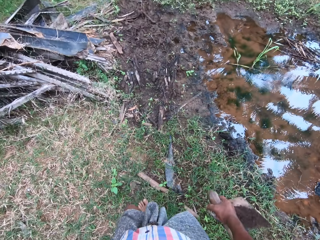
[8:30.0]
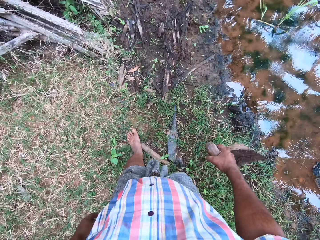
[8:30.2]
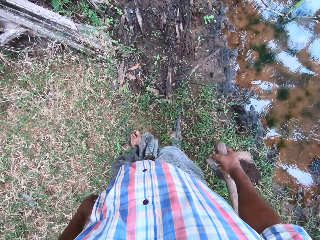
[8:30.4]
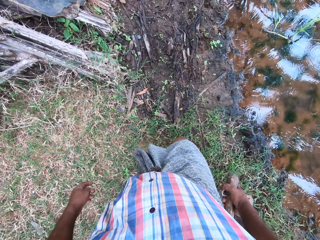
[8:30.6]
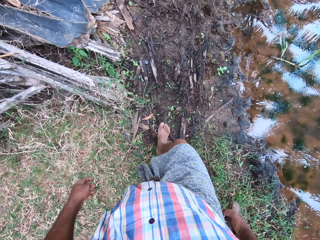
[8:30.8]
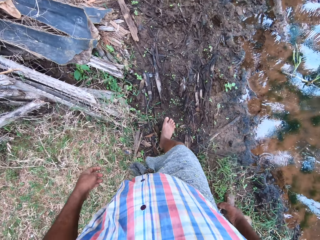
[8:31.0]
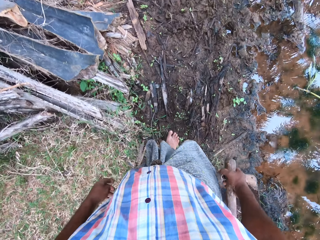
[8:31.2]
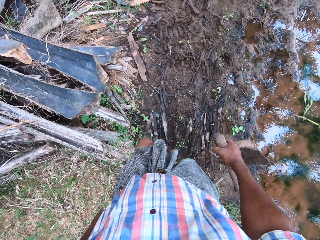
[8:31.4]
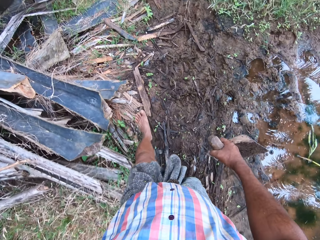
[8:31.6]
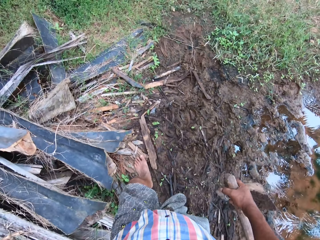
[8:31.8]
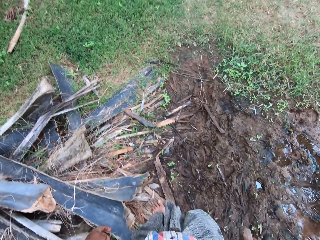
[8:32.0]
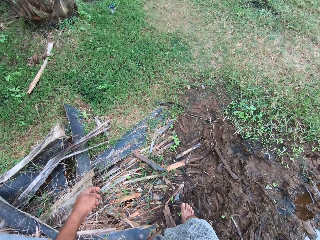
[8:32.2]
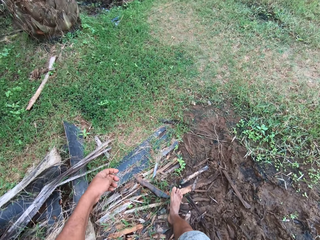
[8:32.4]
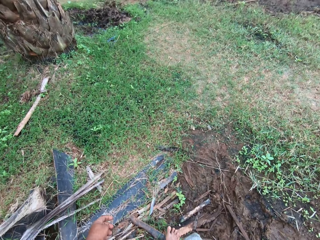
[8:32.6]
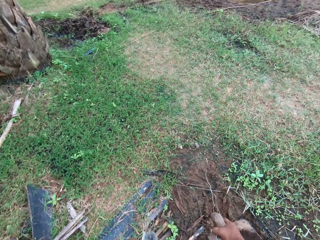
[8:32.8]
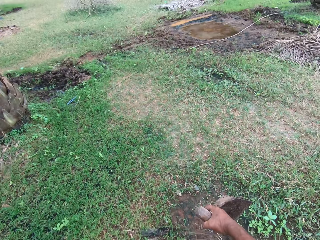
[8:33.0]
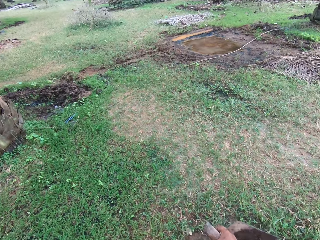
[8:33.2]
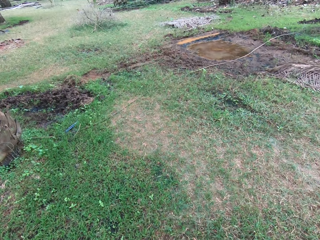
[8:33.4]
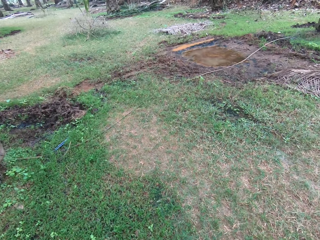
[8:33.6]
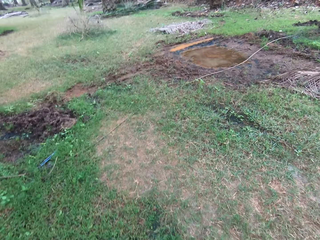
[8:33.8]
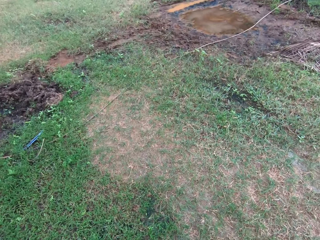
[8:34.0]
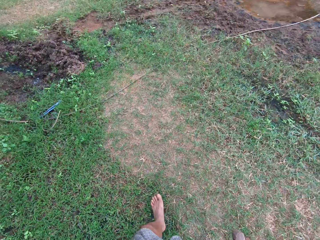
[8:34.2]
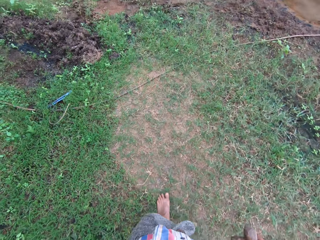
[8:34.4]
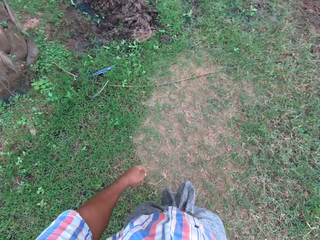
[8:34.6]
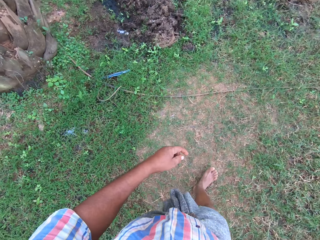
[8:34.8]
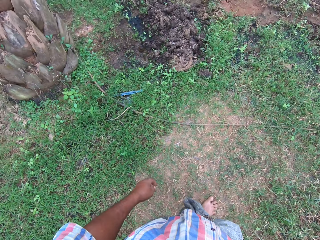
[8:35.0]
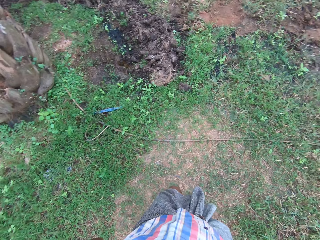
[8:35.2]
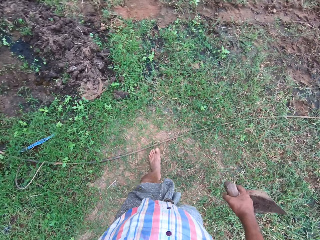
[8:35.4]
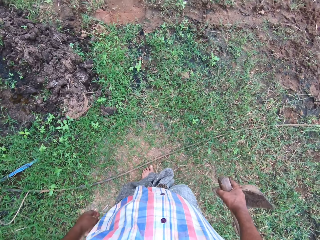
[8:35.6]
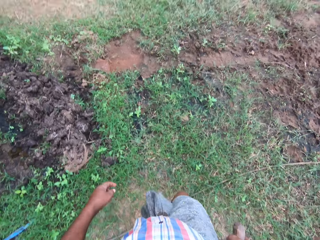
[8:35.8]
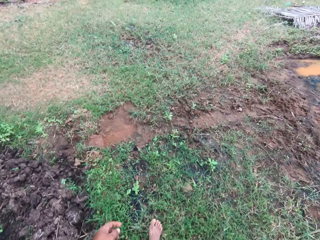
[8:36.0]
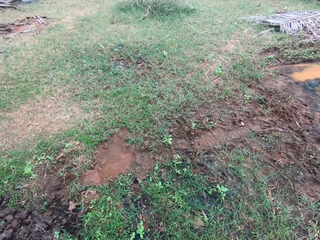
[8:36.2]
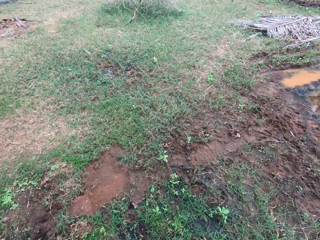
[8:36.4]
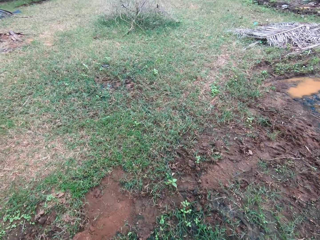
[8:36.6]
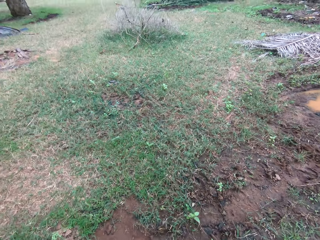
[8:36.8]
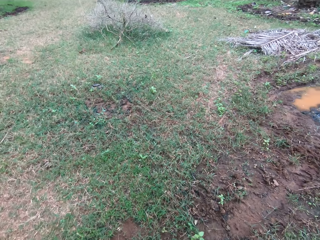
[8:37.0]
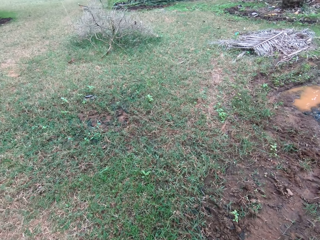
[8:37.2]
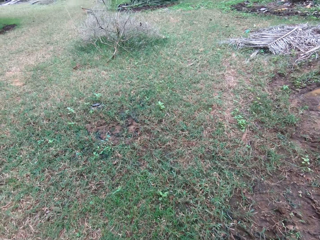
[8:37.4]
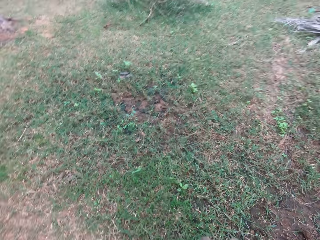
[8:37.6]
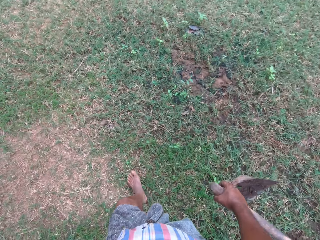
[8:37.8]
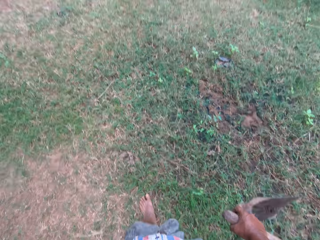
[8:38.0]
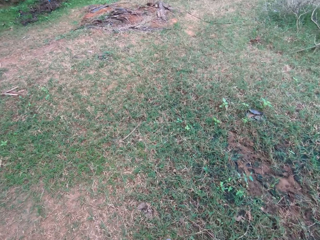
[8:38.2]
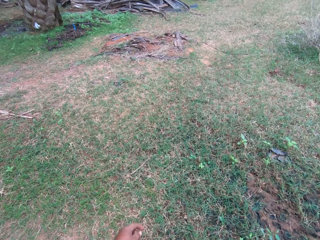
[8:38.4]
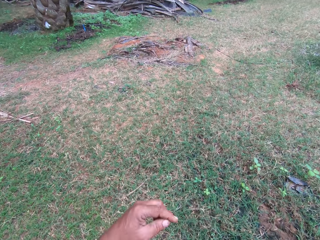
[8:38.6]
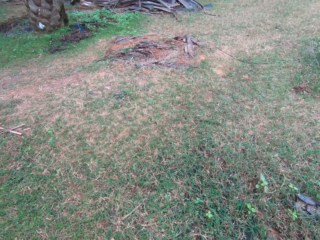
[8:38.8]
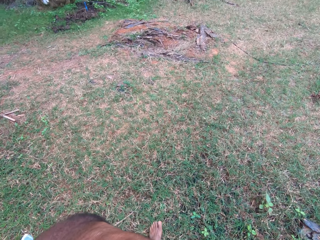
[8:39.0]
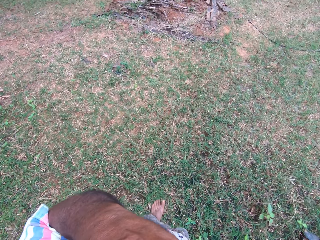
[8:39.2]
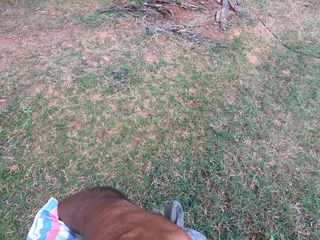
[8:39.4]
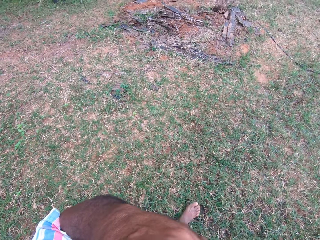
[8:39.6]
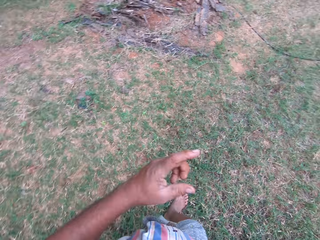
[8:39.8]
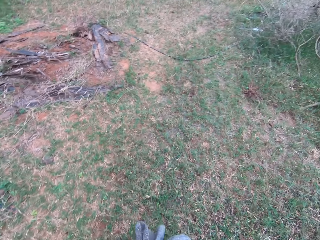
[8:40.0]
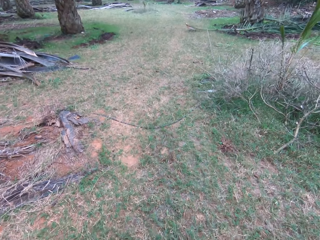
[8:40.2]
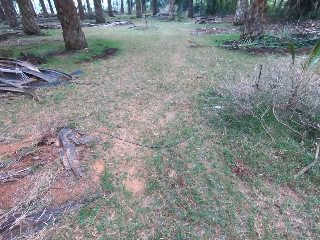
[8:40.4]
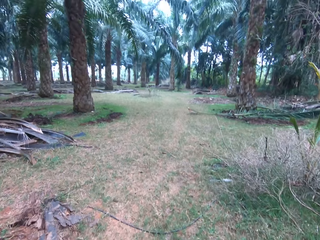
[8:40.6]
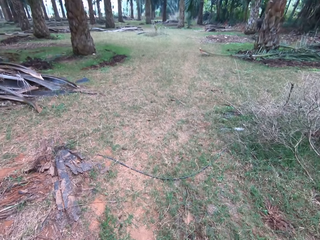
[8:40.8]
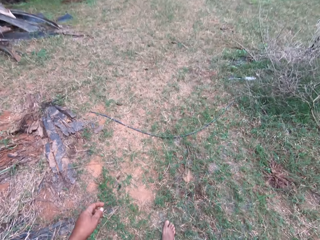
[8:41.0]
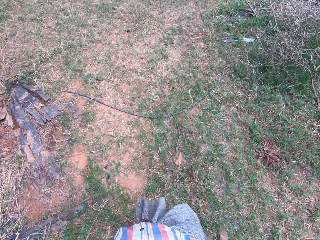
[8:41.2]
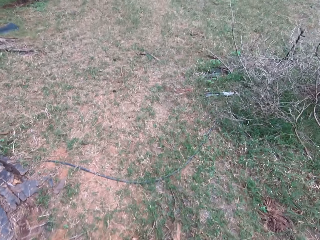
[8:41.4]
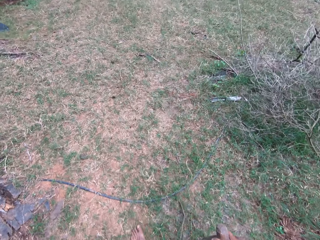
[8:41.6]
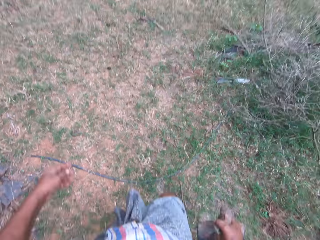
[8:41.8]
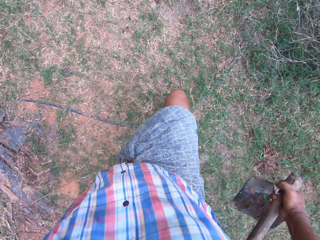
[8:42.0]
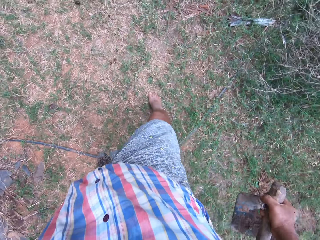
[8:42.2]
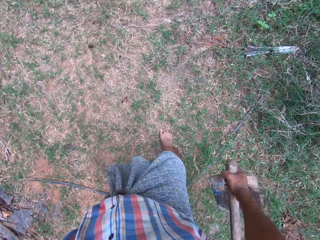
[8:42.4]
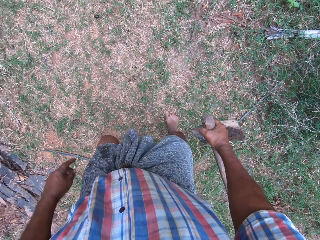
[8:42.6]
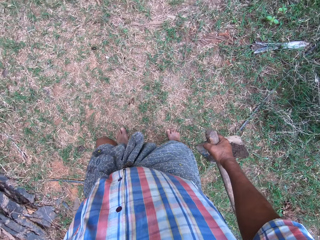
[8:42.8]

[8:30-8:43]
The camera wearer touches his face with his left hand. He walks around.

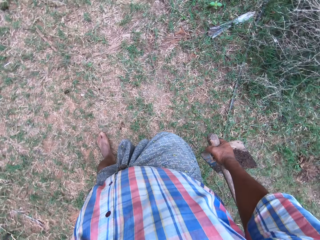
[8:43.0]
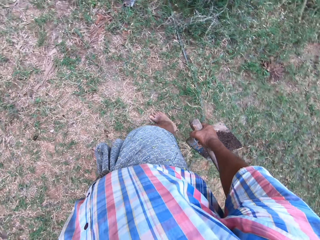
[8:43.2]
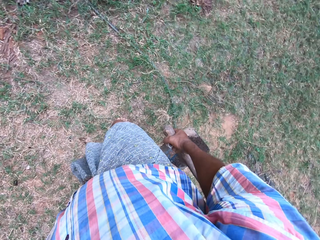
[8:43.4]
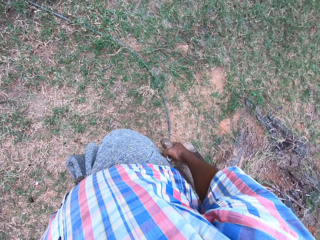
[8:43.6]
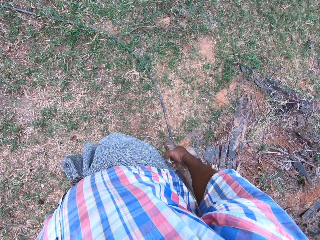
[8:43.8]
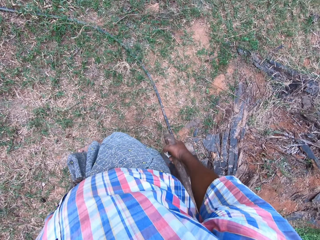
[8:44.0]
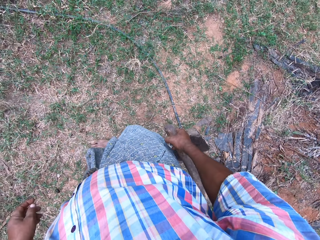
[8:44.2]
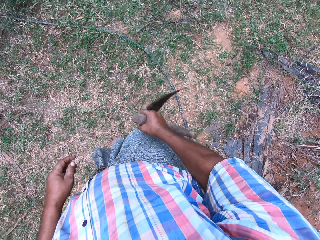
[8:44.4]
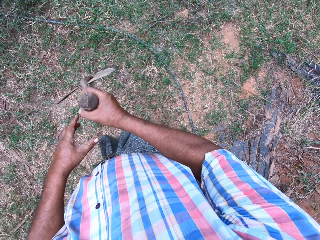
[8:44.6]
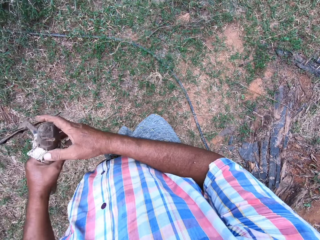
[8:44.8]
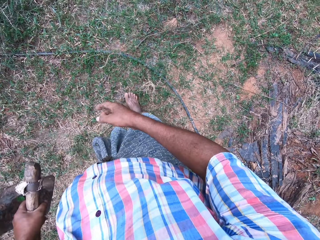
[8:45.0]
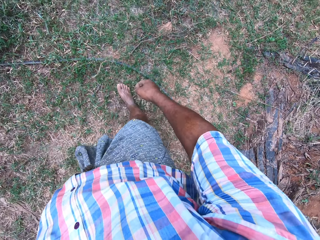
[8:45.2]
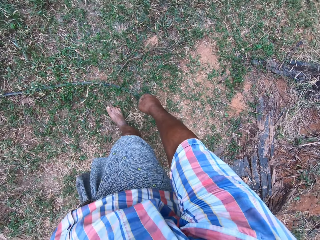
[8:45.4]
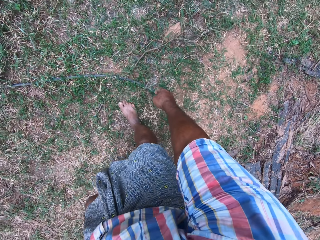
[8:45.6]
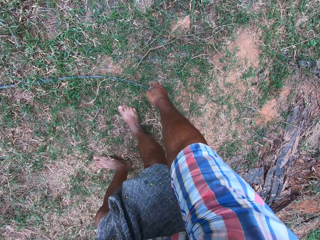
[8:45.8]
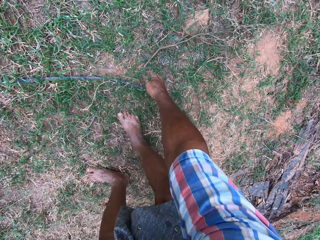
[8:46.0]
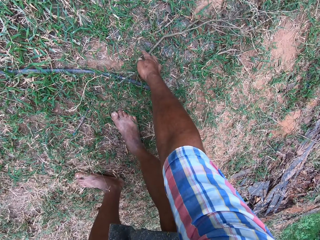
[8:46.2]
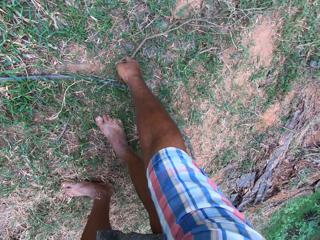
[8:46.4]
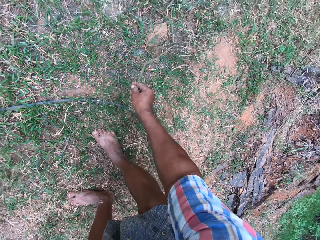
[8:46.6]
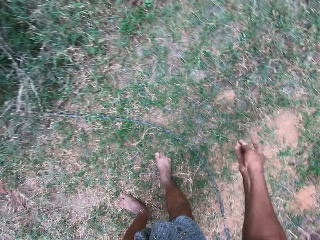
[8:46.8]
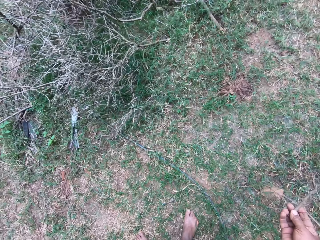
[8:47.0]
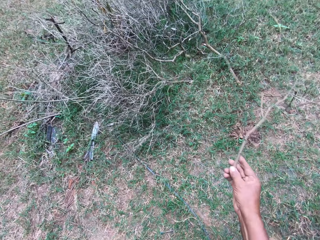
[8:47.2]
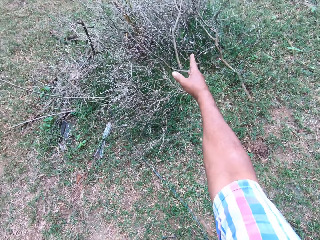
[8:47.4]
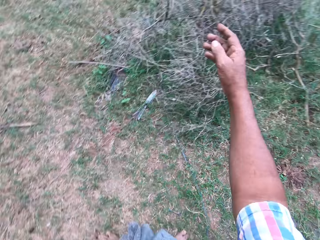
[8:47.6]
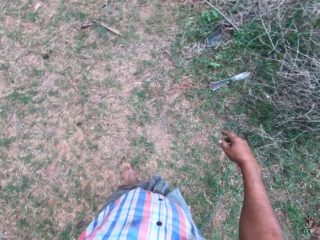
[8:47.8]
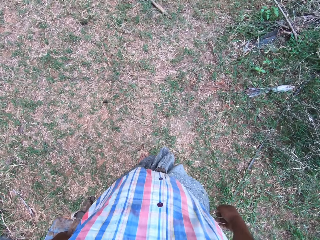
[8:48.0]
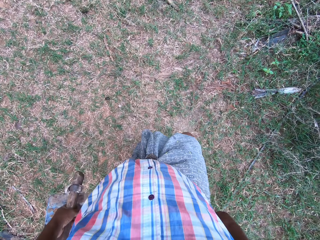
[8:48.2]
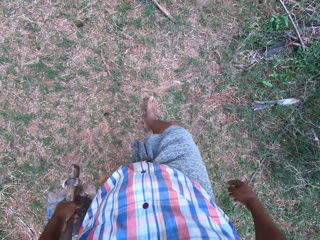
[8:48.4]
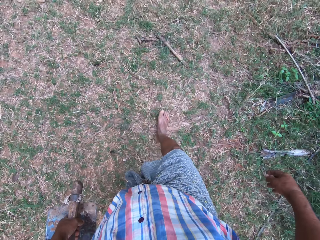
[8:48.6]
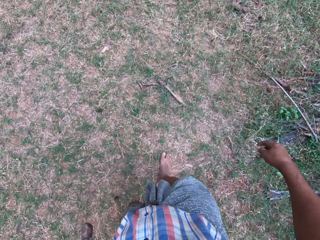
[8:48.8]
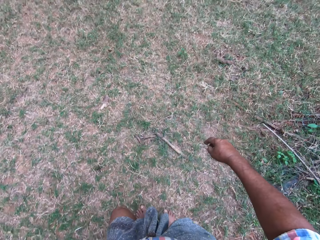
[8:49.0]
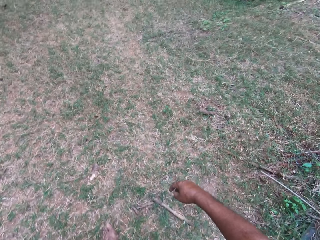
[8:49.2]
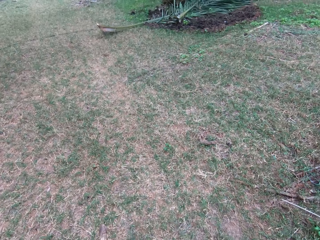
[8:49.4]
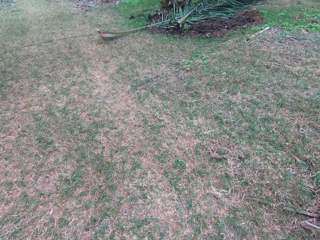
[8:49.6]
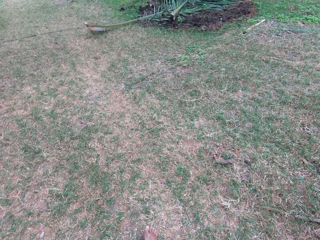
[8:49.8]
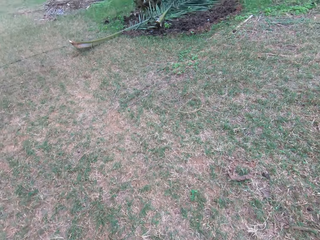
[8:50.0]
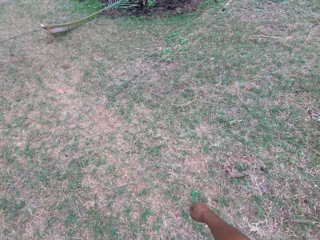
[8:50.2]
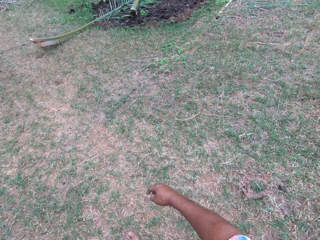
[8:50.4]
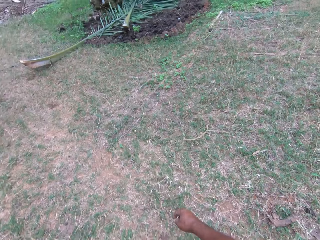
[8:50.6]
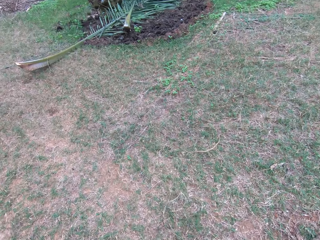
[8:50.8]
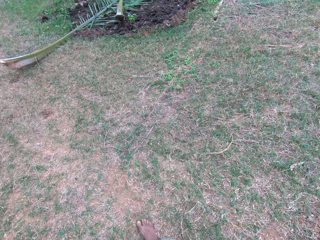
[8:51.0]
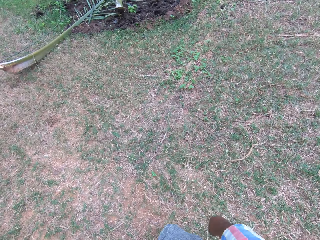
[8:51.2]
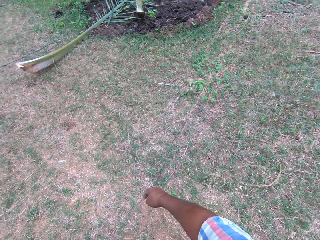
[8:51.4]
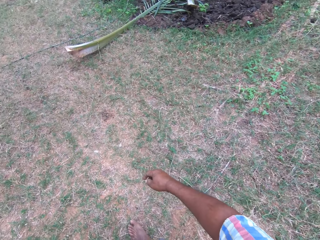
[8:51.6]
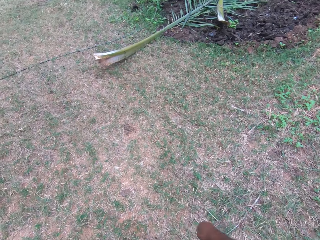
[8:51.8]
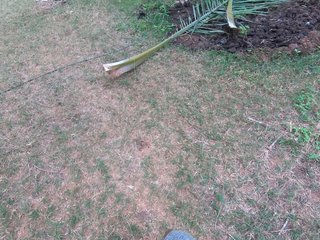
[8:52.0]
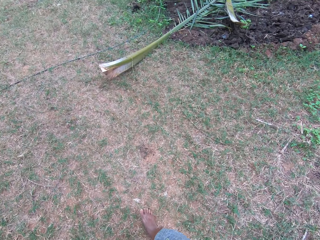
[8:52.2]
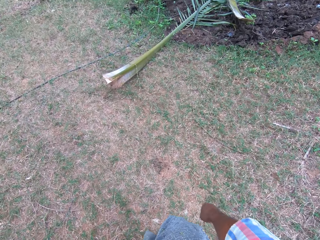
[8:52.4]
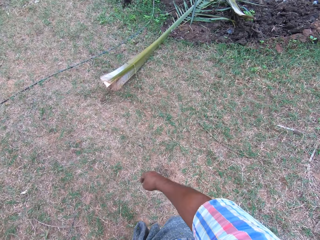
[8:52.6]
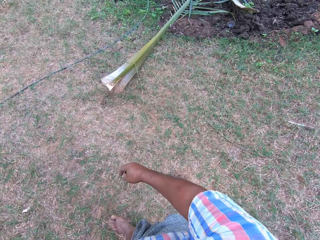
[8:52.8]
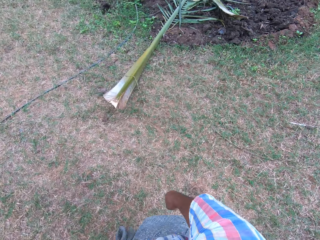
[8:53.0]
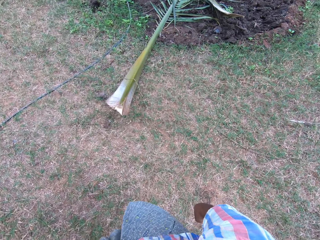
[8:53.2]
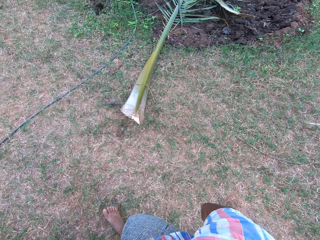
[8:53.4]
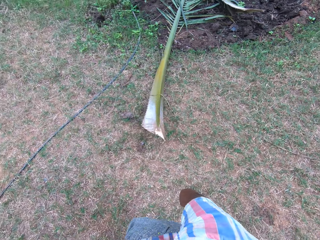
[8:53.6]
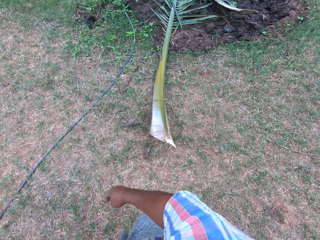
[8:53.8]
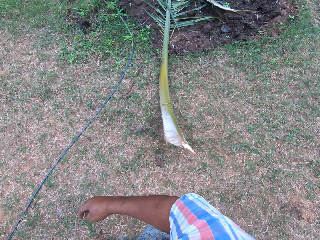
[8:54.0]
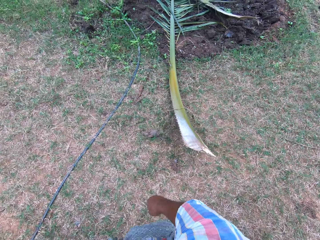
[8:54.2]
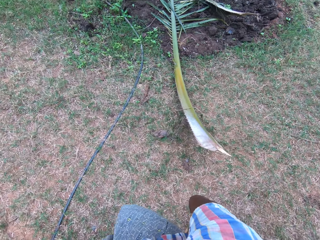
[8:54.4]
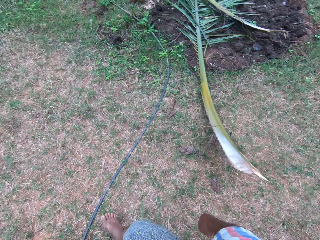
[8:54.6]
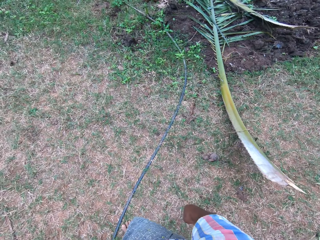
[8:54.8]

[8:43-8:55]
The camera wearer looks around. He picks the short-handled hoe with the other hand. He passes the hoe to his left hand. He bends downwards. He picks up a stick on the floor with his right hand. He stands up. He throws the stick on some dried sticks or a bush with his right hand. He walks around.
